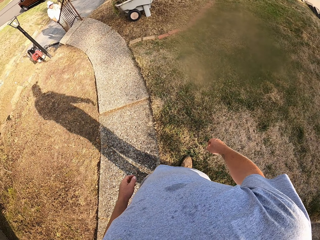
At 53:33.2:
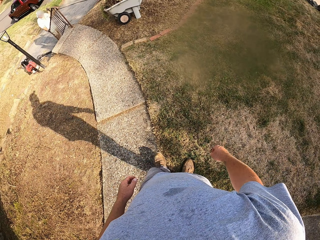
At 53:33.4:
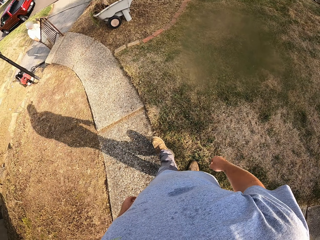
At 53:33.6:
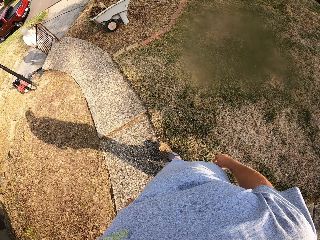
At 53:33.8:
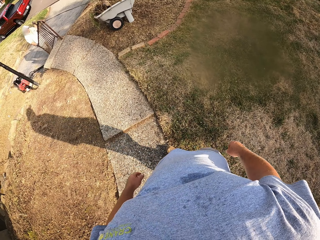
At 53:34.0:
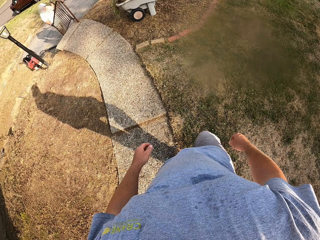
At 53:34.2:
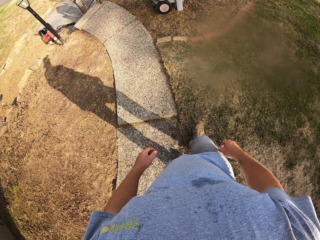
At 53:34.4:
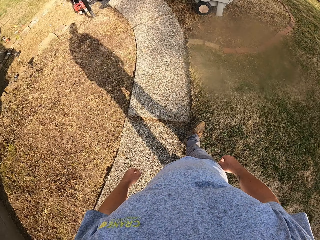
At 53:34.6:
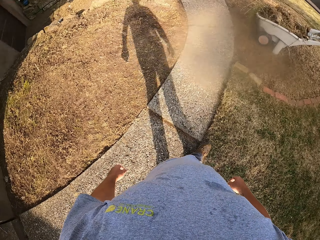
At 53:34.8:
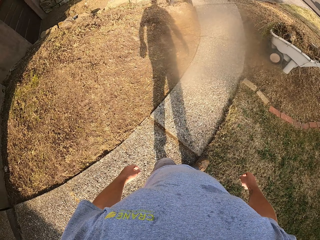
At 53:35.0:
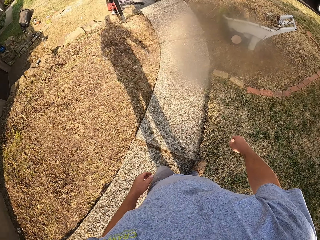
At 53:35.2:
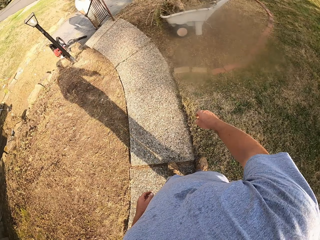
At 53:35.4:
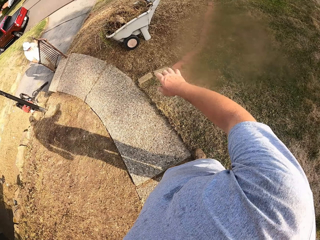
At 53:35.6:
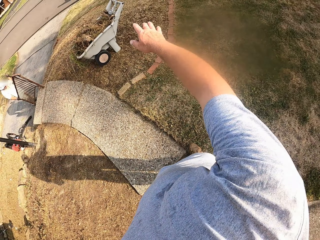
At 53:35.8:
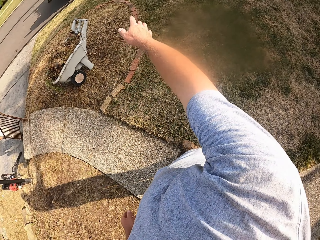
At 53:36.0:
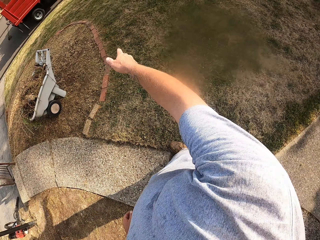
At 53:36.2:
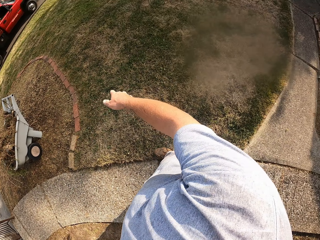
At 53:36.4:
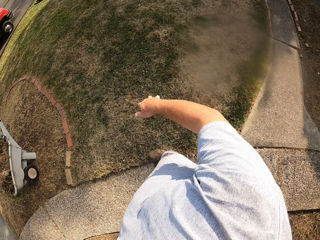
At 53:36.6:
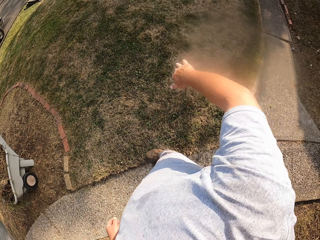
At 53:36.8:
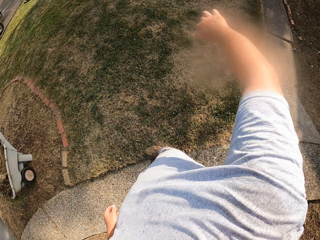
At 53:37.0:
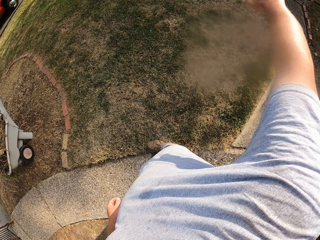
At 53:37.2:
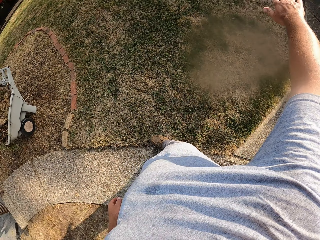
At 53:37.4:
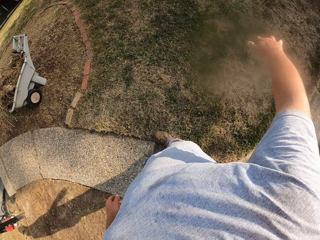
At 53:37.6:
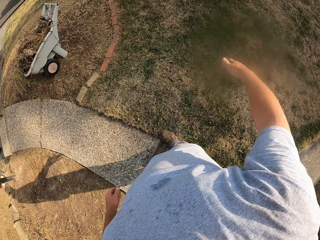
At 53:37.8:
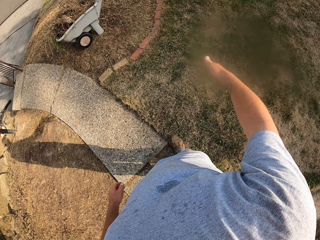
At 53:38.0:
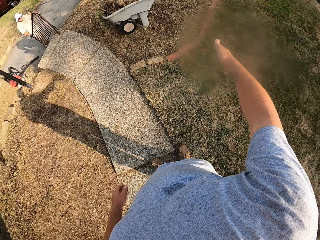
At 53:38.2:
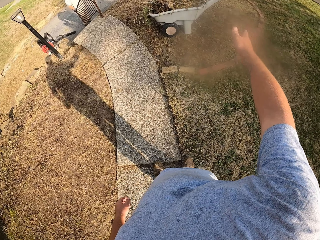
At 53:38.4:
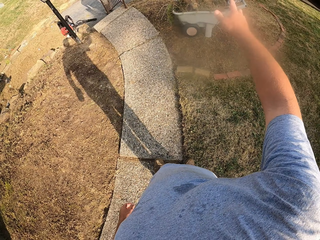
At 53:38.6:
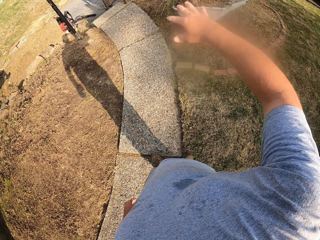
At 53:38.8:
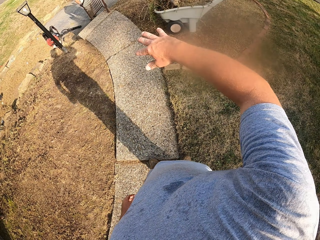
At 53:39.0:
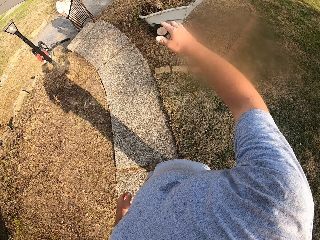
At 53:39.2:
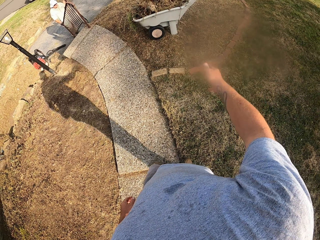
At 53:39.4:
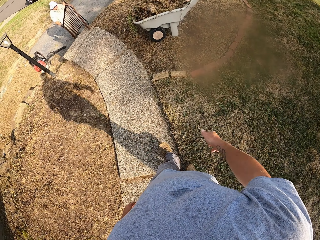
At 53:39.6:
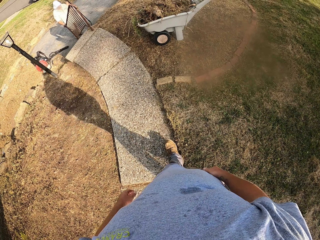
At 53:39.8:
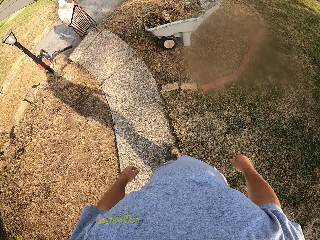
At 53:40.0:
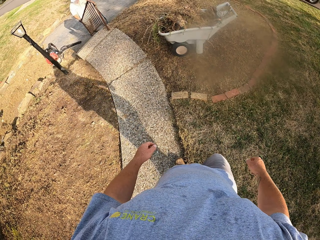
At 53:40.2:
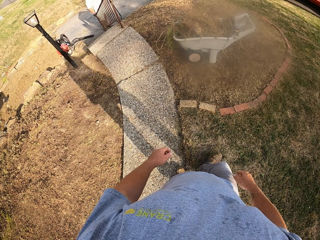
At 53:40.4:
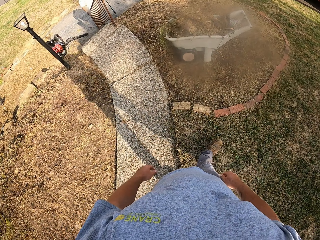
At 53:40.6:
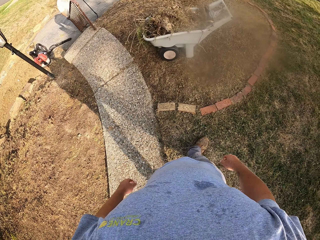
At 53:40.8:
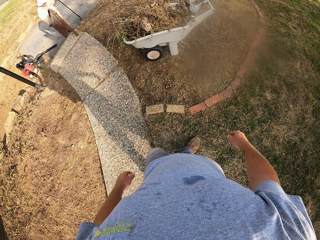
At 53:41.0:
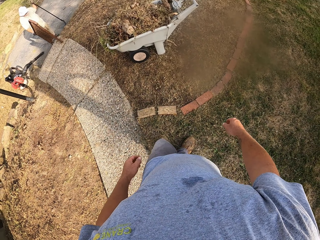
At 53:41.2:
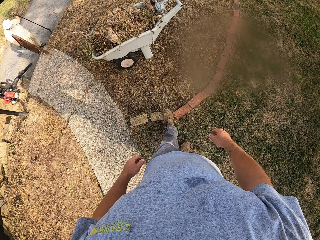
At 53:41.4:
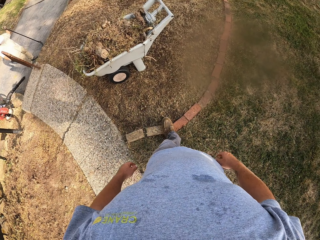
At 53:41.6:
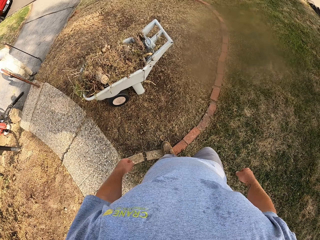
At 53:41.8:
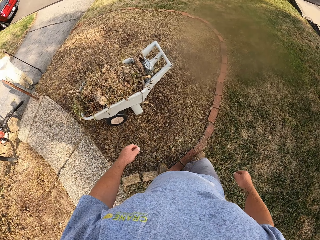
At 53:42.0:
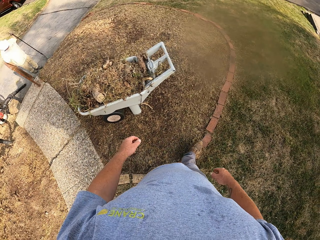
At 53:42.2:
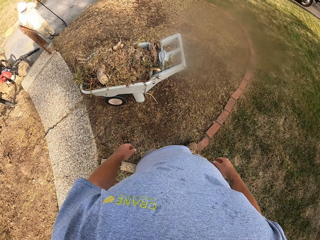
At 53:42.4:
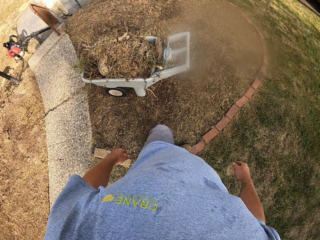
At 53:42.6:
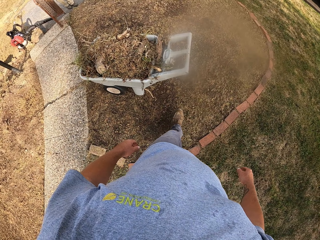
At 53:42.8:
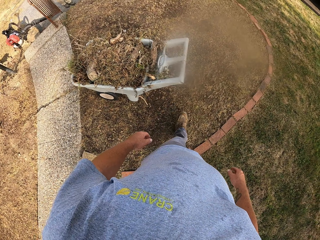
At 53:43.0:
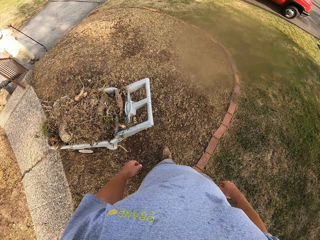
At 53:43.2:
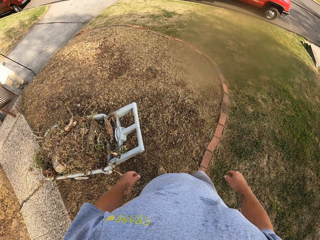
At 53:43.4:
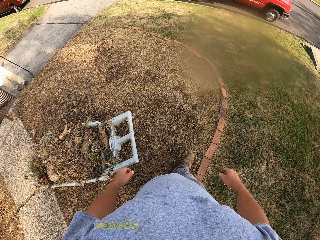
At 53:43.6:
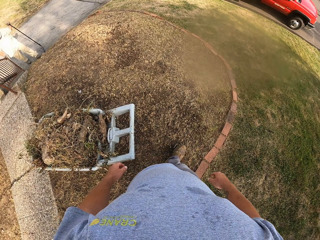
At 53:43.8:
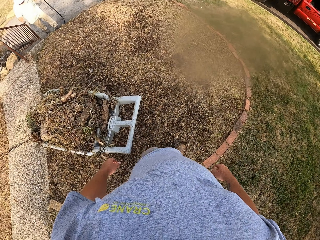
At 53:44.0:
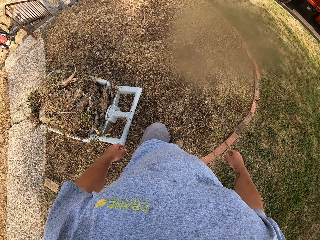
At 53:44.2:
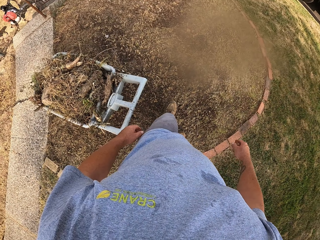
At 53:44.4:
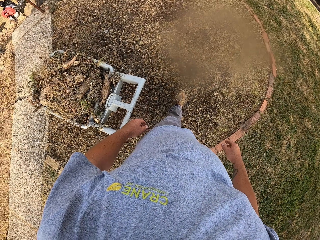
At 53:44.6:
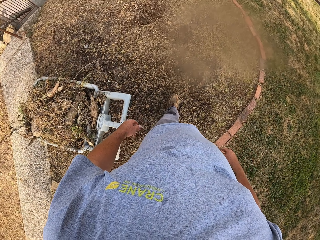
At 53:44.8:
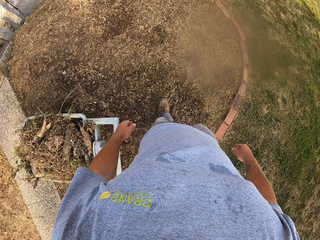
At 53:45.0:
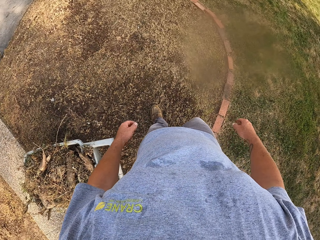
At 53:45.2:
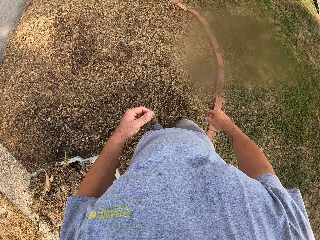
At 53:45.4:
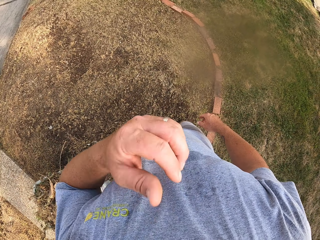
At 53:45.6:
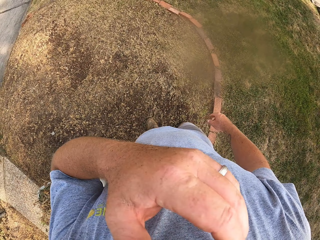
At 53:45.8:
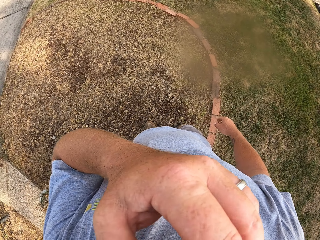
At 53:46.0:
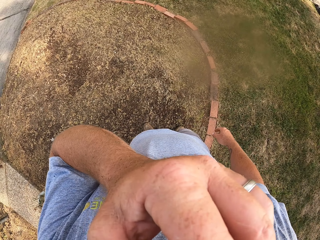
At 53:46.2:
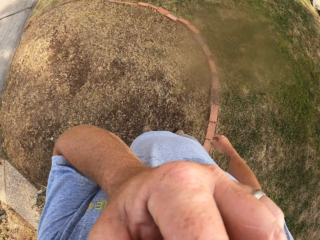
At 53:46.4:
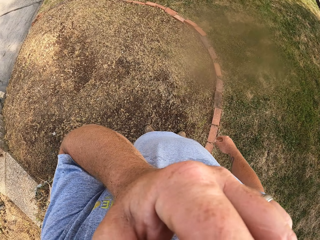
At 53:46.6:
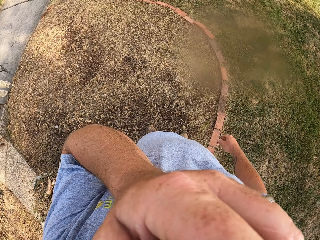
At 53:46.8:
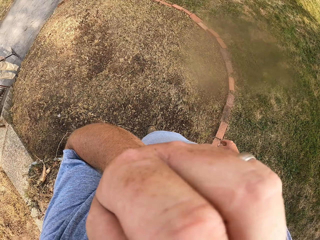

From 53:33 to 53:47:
The camera wearer interacts with a man. They move a hand. They walk on the ground. They scratch on the face. They stand on the ground.

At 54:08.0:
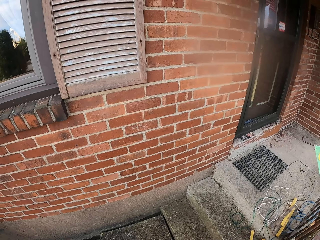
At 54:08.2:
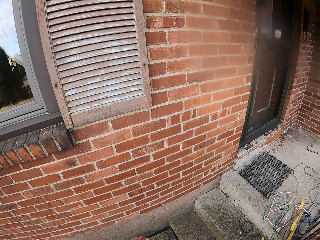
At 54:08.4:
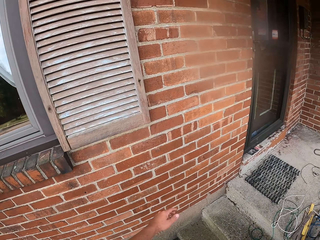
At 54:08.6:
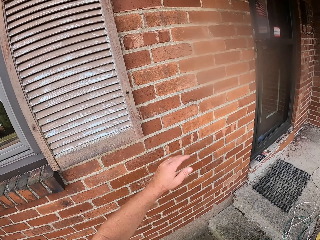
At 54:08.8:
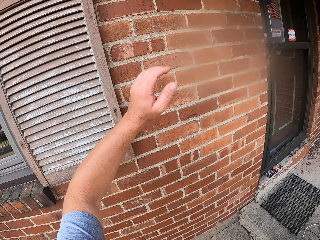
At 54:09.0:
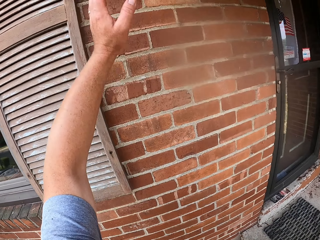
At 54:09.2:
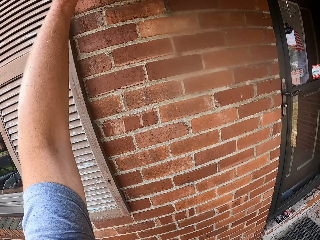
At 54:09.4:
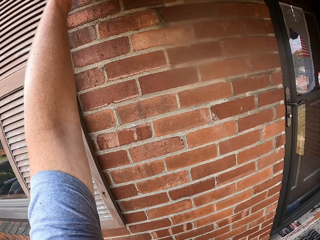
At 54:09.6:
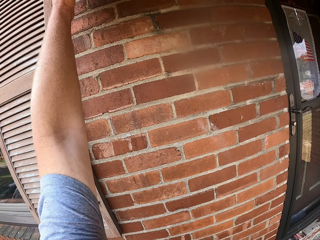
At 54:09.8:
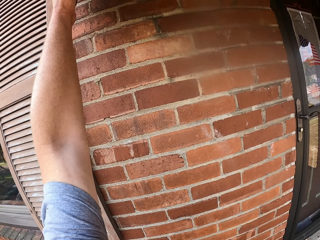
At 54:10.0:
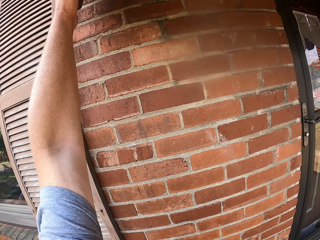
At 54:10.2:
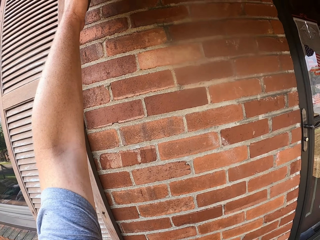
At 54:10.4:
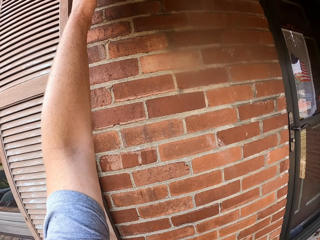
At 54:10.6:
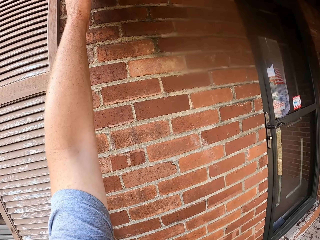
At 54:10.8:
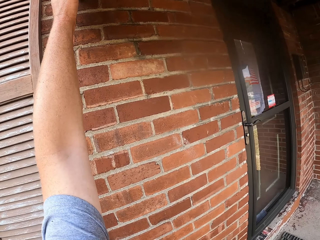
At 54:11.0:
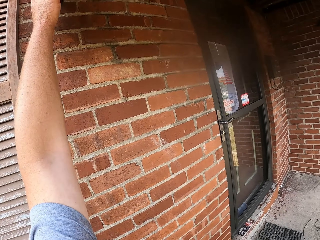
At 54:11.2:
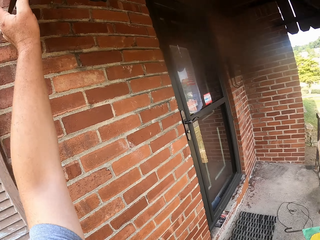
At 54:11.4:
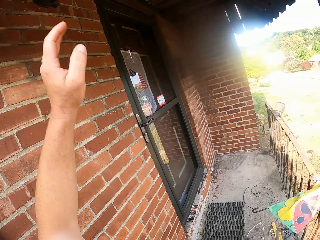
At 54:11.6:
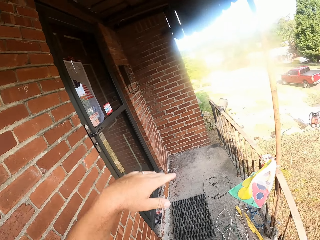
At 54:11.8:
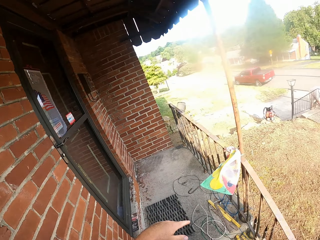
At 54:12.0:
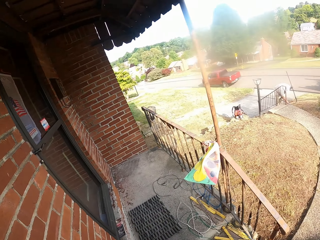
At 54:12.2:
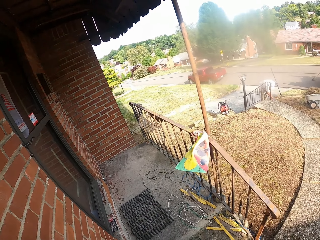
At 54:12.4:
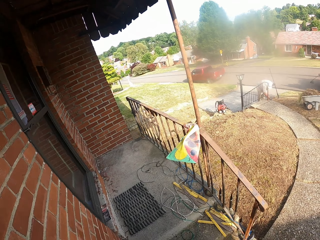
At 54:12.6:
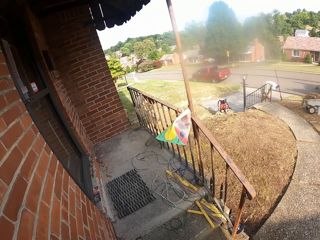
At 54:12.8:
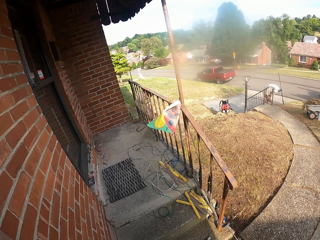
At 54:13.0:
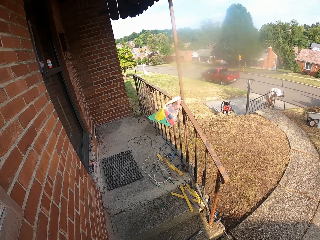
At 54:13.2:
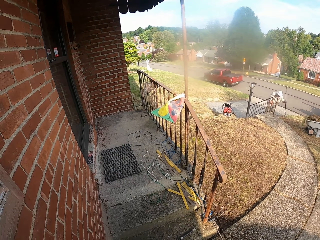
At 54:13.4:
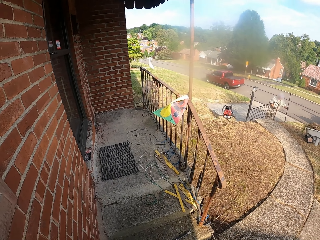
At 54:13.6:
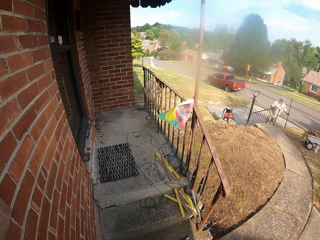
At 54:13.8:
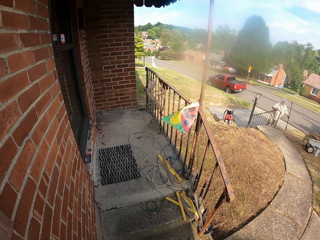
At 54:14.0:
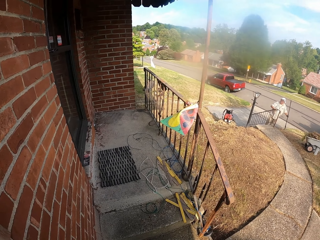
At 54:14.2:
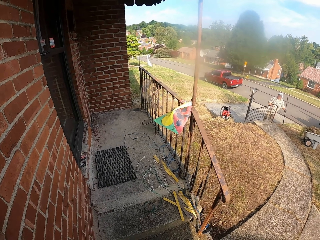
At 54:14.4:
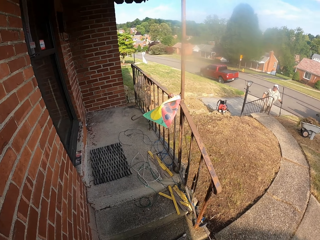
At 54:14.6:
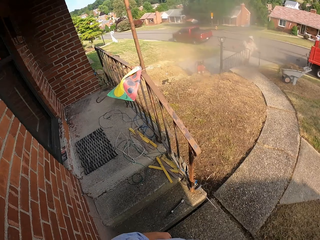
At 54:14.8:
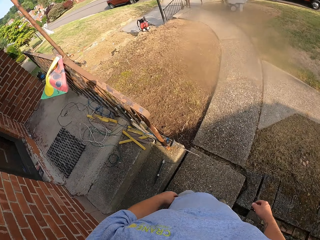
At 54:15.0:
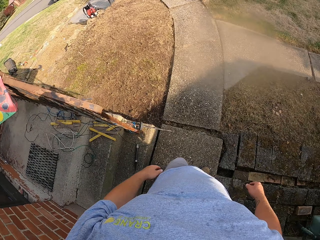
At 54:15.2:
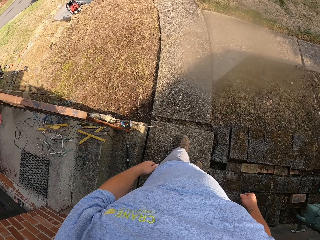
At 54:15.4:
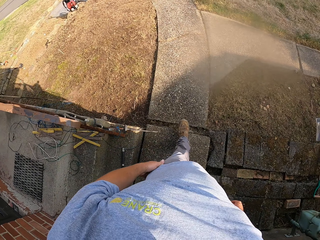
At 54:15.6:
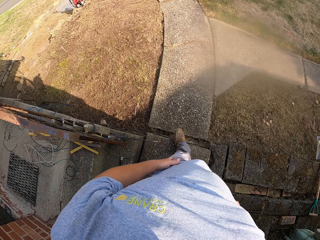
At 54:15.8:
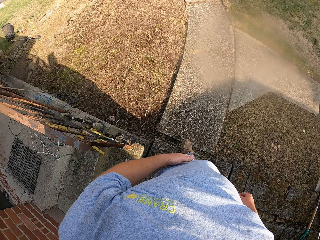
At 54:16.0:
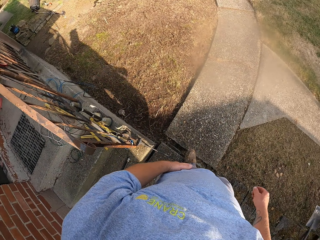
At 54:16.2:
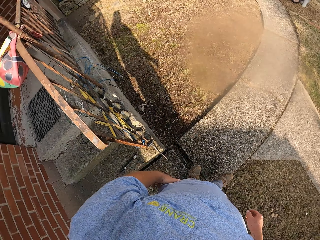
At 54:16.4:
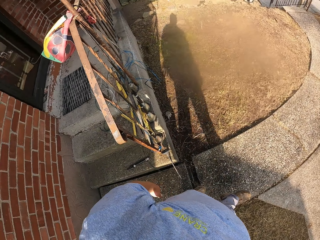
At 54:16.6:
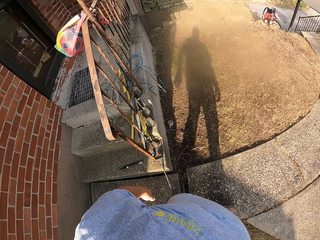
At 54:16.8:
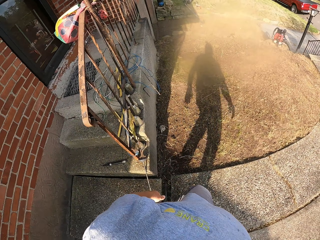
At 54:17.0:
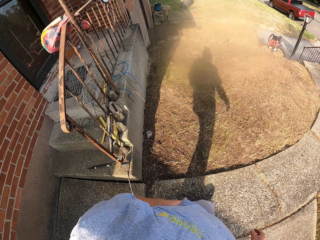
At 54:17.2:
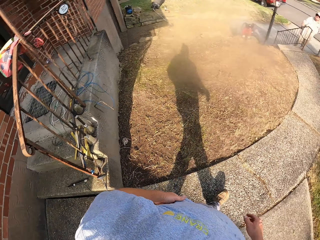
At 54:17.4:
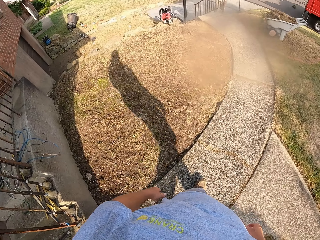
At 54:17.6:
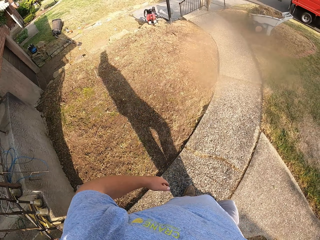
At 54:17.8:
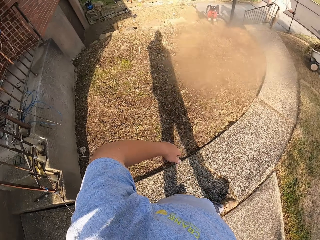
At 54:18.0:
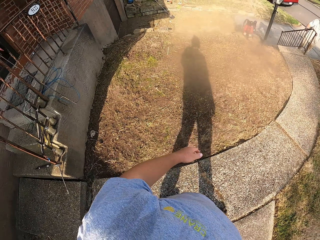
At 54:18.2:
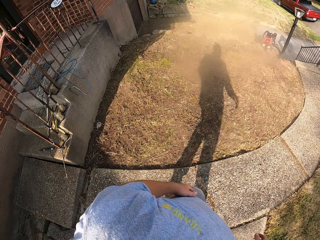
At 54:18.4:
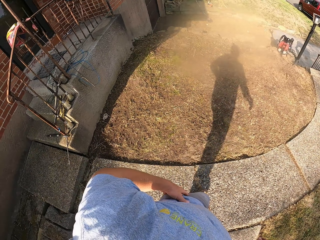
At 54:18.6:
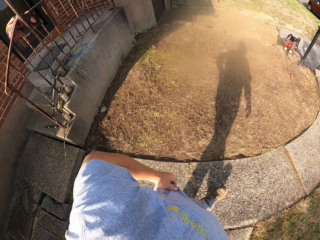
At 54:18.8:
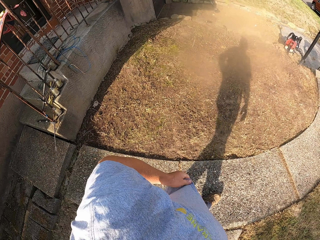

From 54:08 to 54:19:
The camera wearer touches the wall. They hold something on the wall. They stand on the sidewalk. They look around. They walk around an open field. They look around the open field.
